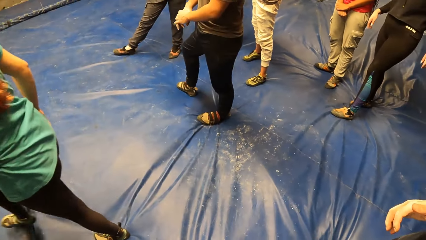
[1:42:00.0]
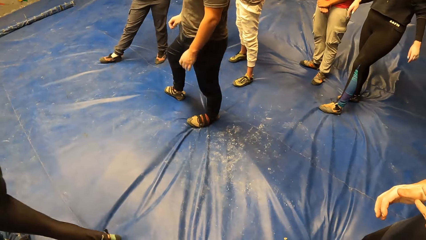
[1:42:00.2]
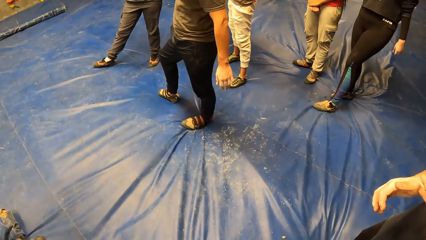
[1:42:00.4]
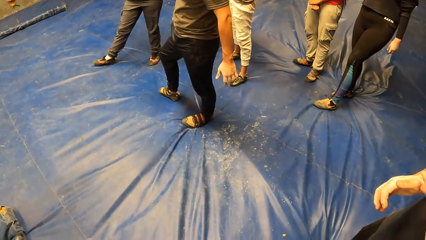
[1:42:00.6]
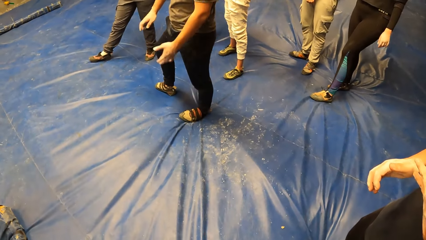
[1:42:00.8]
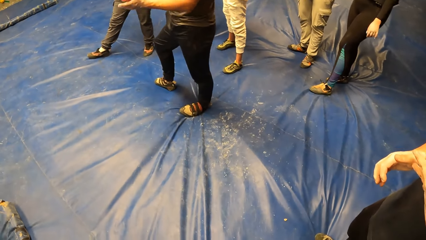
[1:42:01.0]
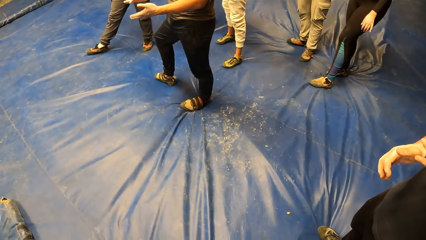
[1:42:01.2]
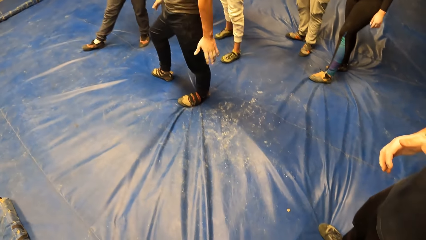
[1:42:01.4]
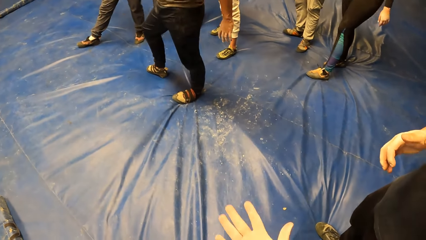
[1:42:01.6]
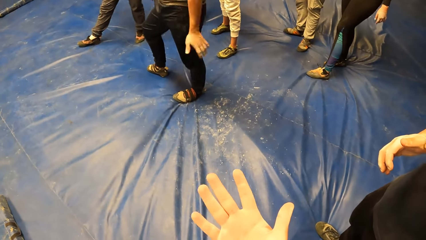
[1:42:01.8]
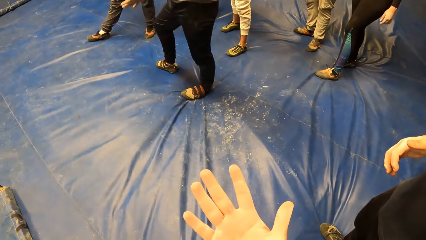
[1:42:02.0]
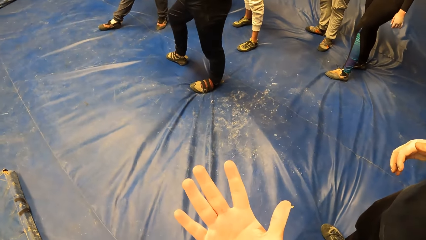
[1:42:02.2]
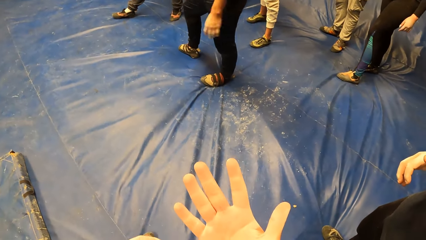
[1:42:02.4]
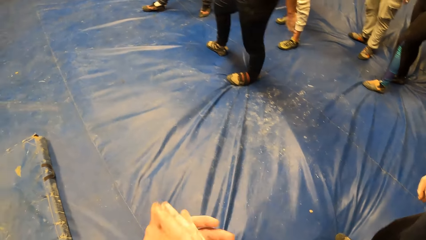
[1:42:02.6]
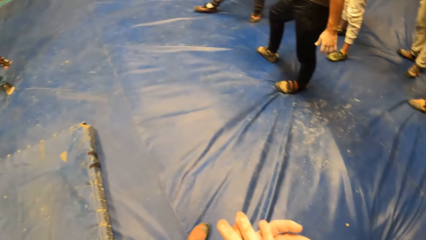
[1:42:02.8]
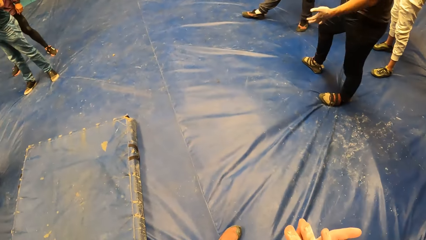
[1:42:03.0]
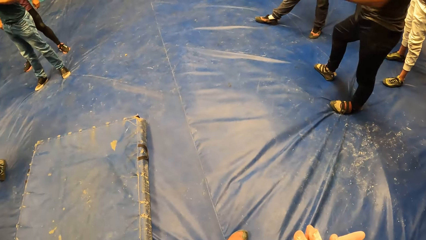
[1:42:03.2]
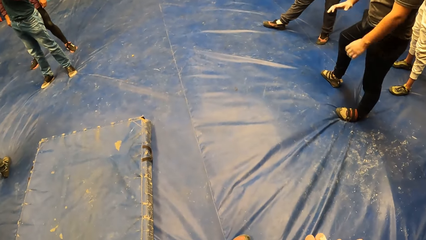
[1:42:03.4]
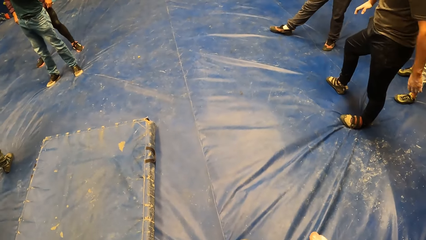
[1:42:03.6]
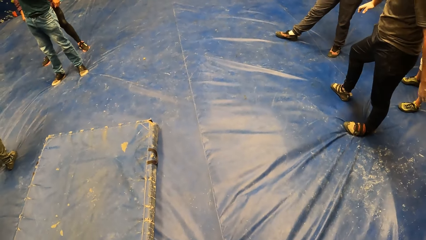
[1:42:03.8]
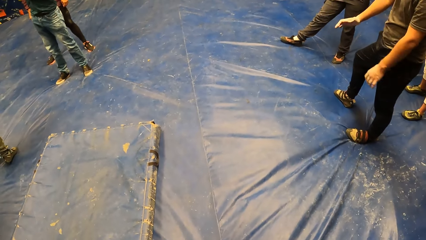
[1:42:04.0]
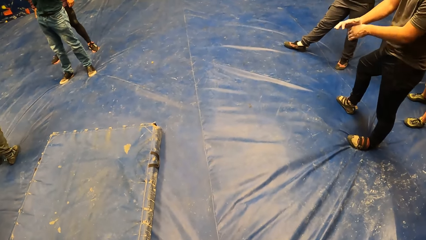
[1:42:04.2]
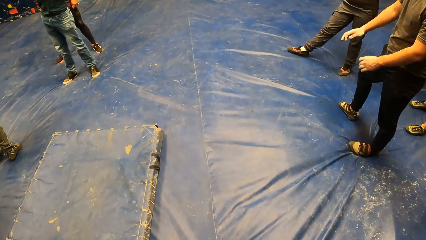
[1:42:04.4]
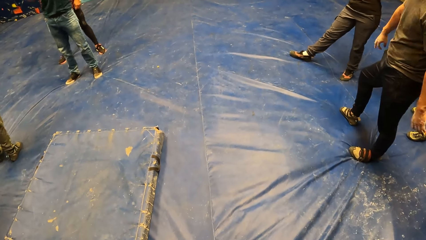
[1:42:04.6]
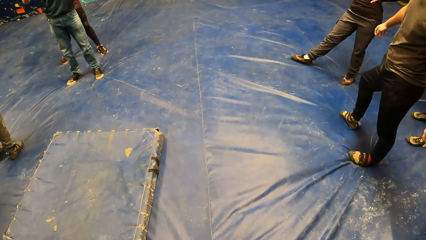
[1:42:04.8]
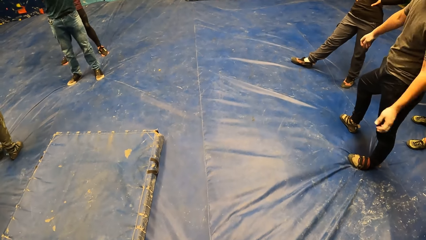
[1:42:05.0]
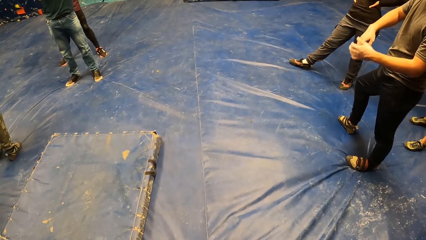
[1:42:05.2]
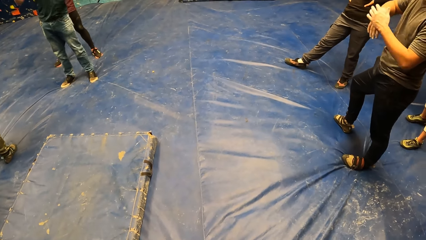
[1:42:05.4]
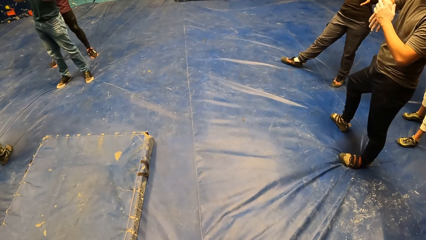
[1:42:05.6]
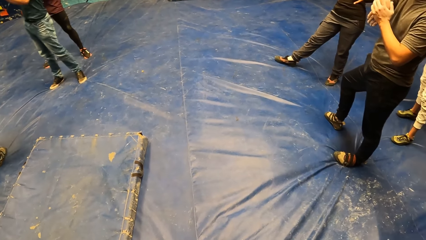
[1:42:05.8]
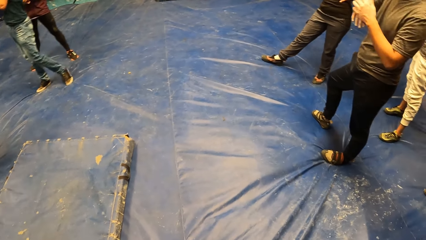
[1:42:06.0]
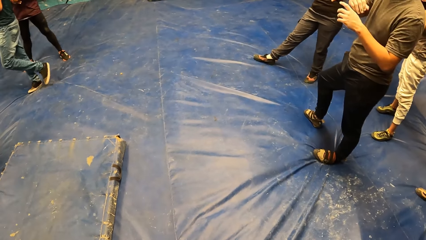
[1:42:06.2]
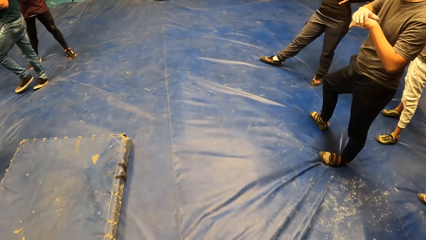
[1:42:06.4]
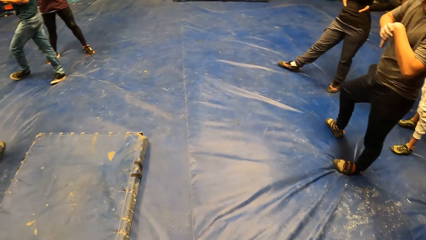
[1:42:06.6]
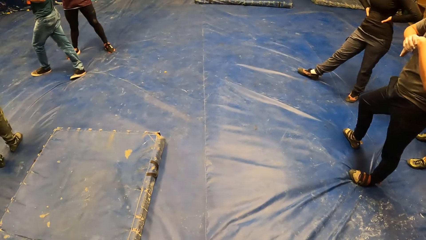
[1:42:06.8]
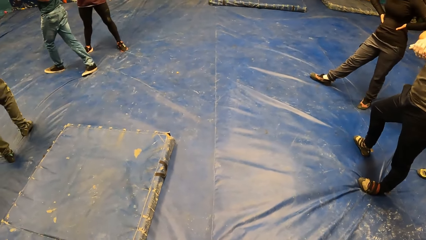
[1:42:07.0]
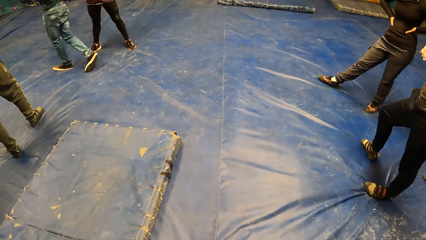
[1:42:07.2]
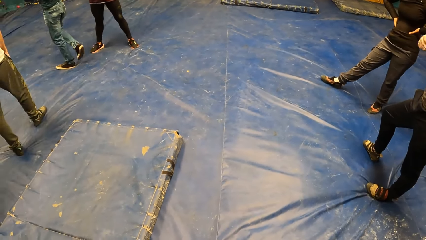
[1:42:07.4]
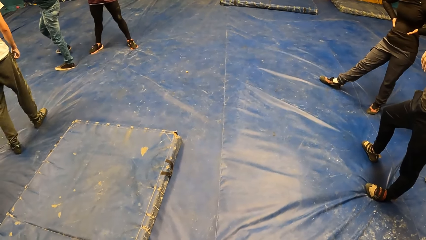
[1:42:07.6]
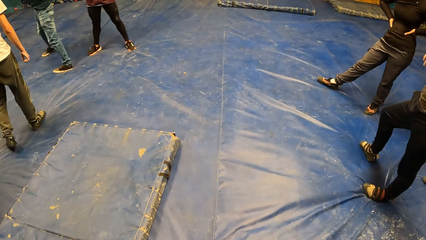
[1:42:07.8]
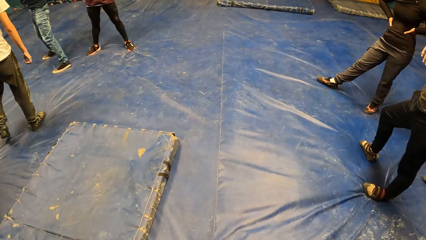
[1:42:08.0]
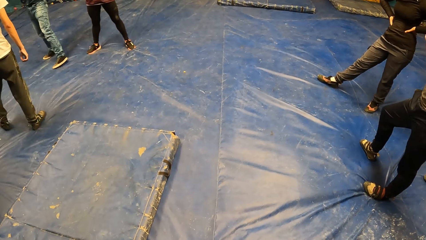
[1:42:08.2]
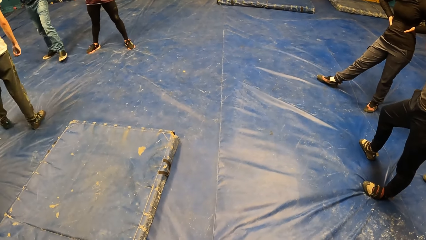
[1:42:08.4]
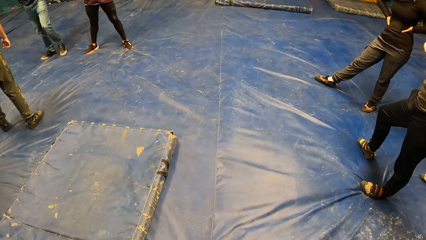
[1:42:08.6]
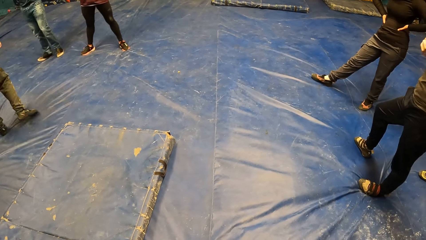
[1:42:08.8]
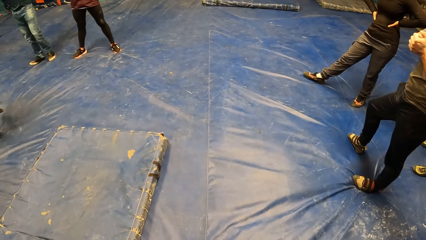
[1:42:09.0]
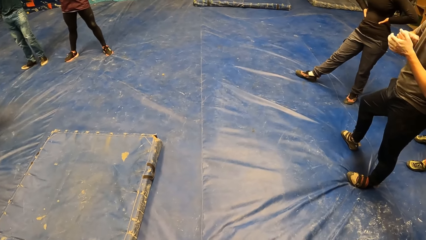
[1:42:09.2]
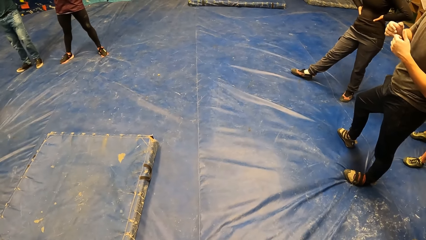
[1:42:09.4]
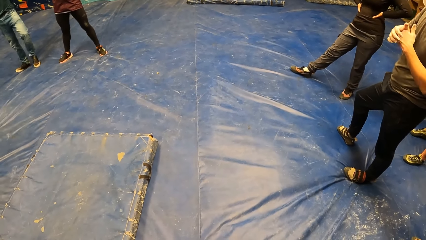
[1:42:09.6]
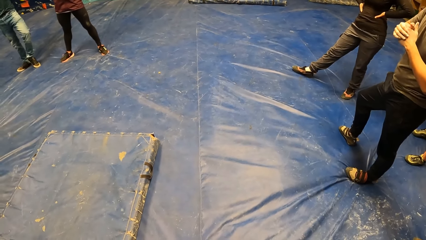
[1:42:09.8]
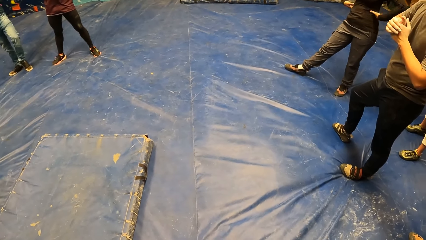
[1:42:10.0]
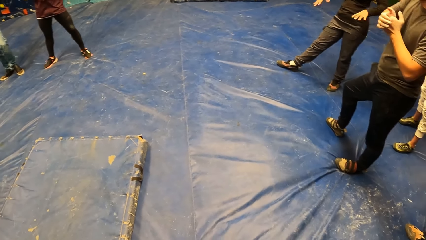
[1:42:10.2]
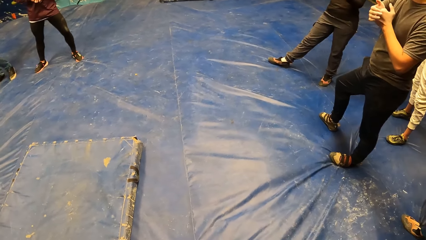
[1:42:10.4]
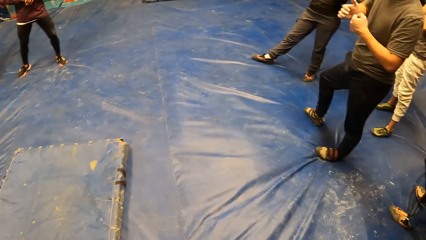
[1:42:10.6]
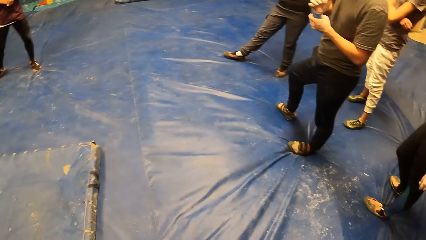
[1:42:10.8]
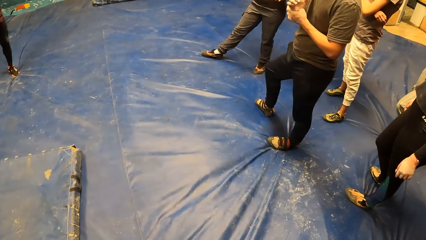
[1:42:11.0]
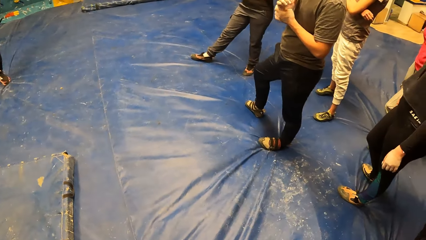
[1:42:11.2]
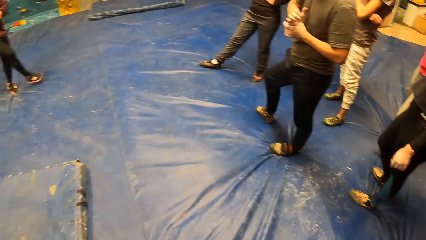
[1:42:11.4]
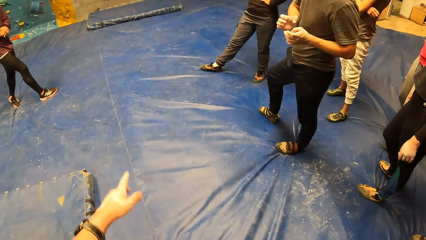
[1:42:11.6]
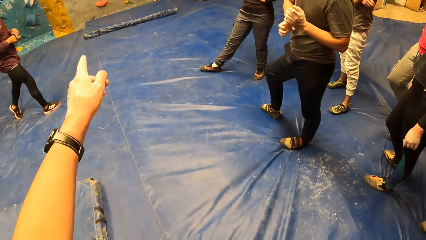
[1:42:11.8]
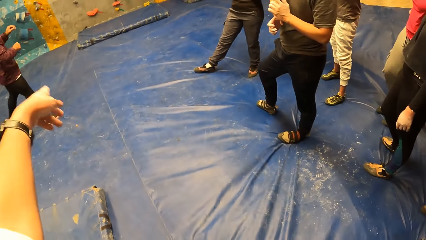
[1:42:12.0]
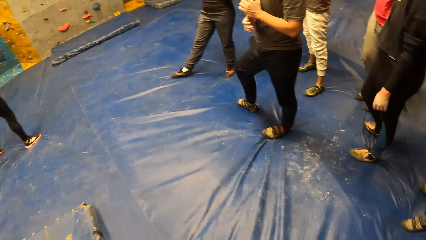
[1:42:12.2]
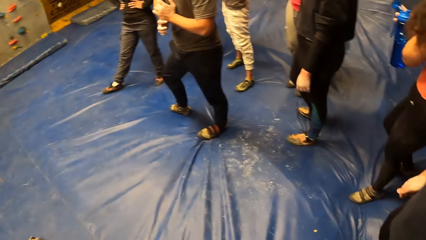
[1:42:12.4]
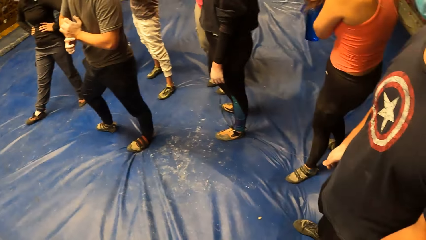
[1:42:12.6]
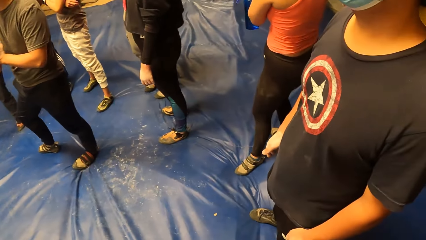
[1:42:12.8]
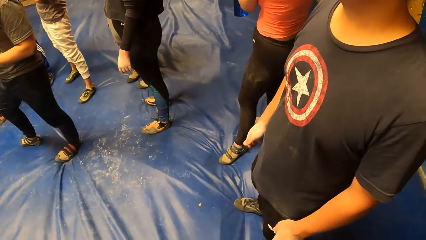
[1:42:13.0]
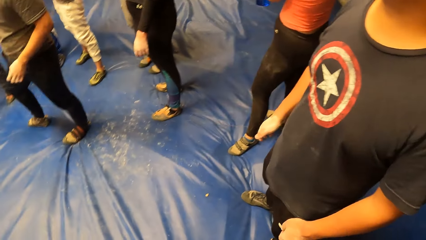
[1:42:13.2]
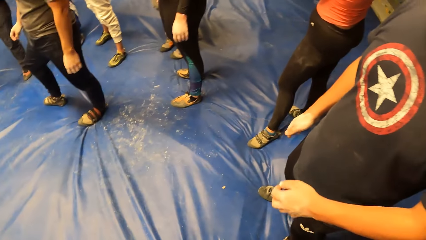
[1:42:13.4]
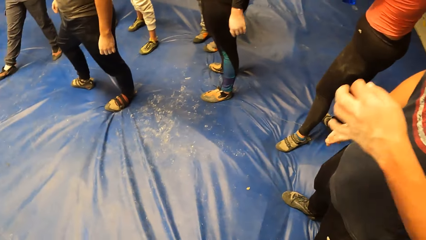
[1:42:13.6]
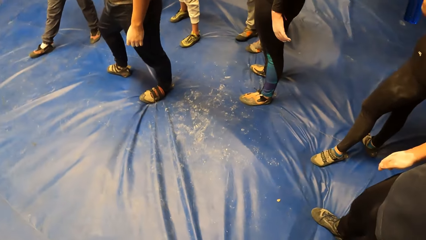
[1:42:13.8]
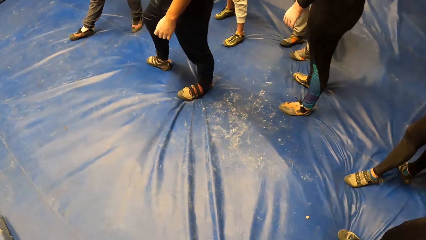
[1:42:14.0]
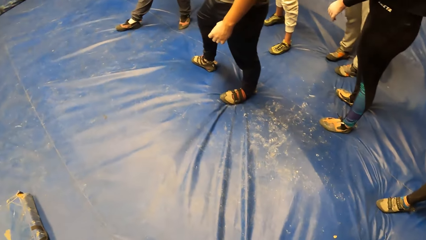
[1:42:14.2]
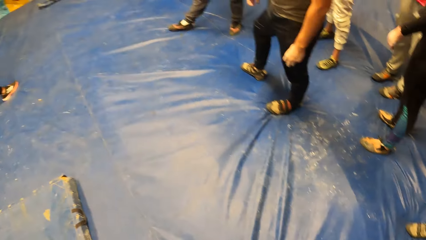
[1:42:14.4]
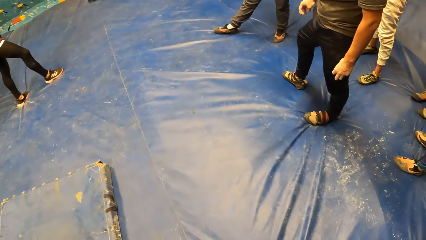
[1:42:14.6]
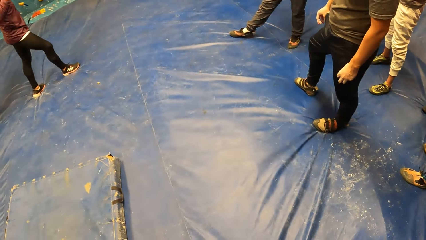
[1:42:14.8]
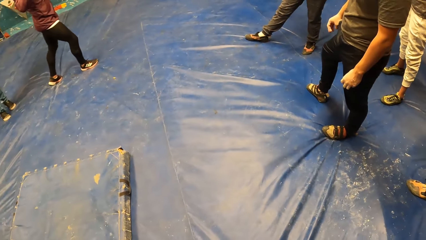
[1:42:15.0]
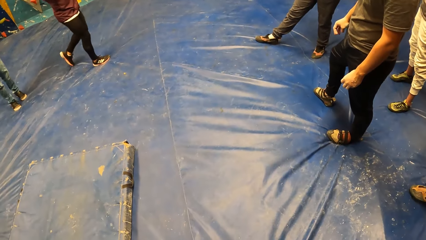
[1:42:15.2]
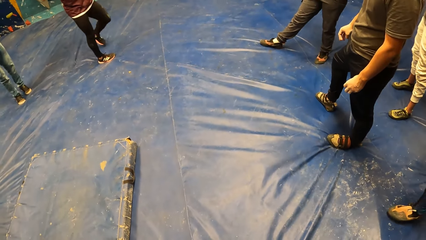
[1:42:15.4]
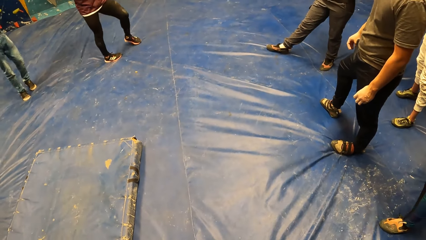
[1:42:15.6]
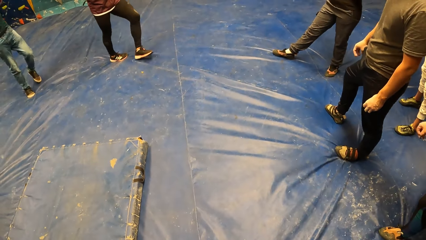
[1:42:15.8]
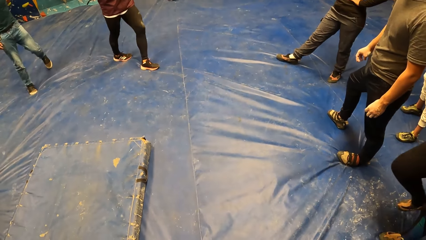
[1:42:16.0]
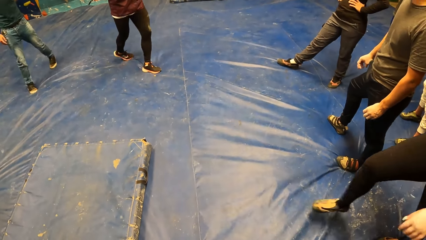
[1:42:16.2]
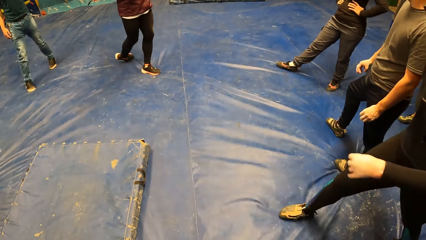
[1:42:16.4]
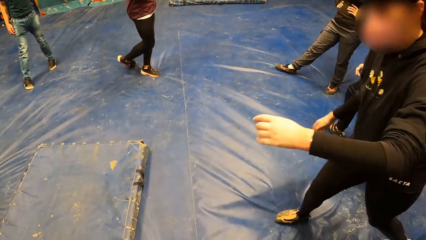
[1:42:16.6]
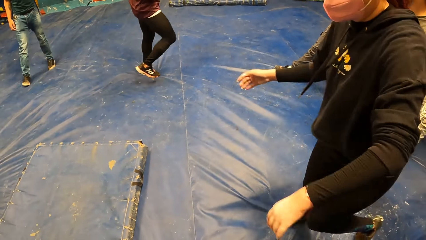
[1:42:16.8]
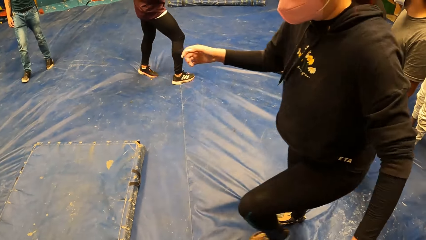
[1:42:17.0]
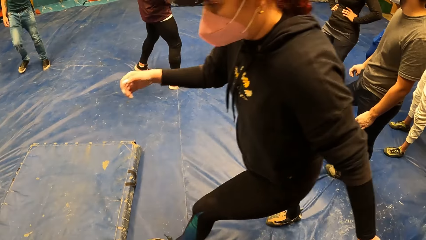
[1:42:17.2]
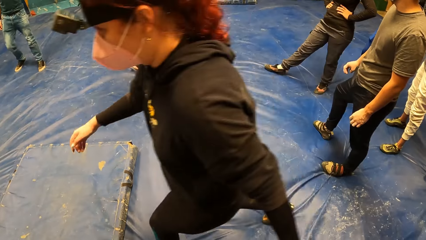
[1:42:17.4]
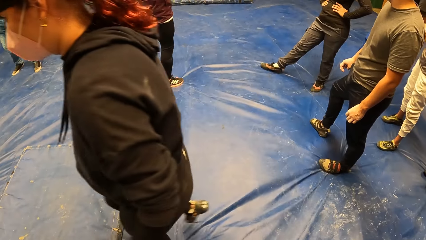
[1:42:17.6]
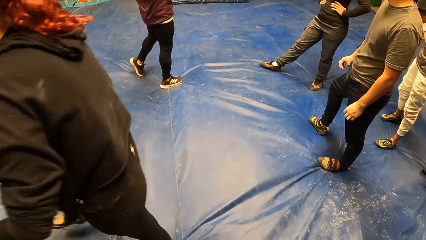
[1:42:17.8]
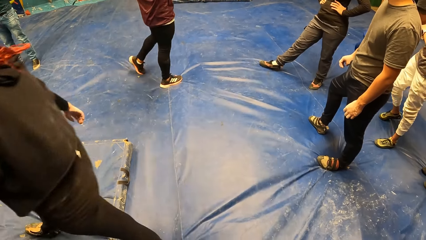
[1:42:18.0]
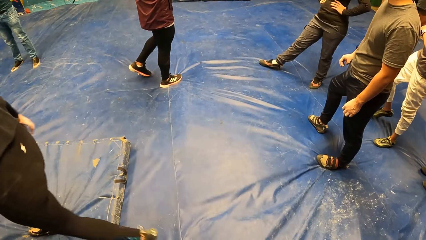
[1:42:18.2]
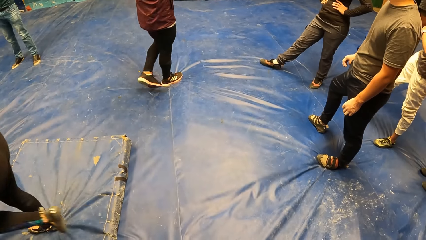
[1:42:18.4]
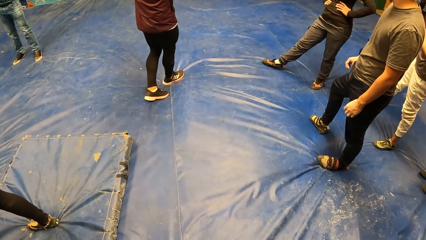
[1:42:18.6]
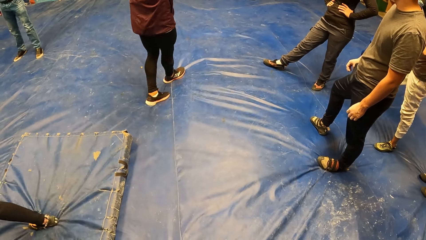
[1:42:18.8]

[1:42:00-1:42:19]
The camera wearer looks at the hand. She raises her right hand. She rubs her right hand with her left. She looks around. She points a finger. She raises her left hand. She looks around.
